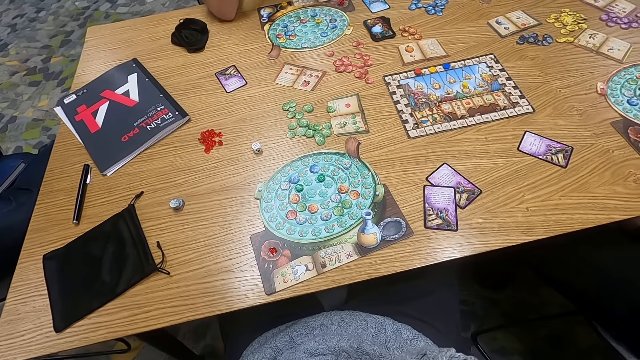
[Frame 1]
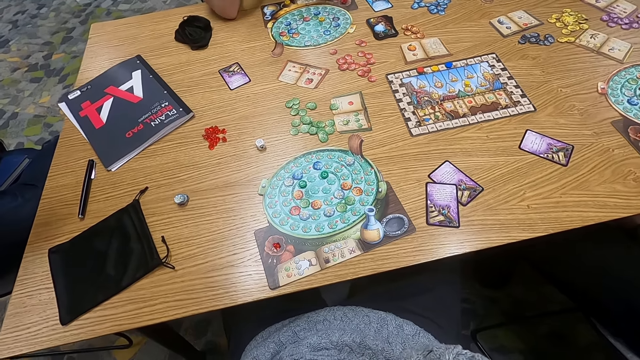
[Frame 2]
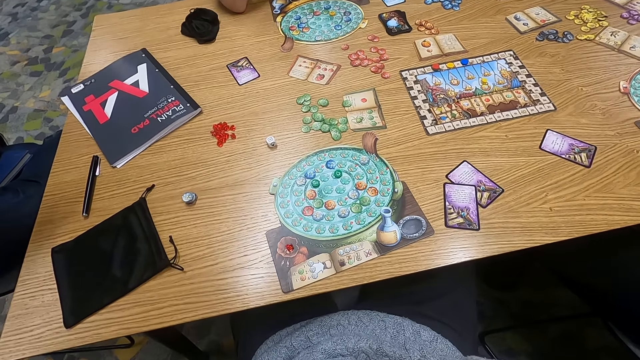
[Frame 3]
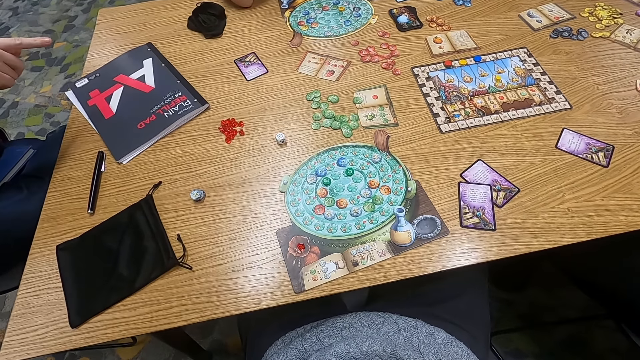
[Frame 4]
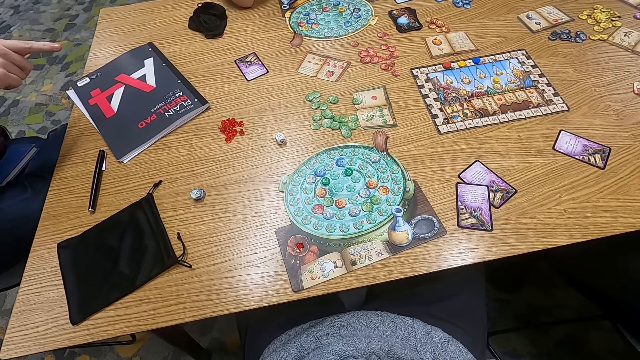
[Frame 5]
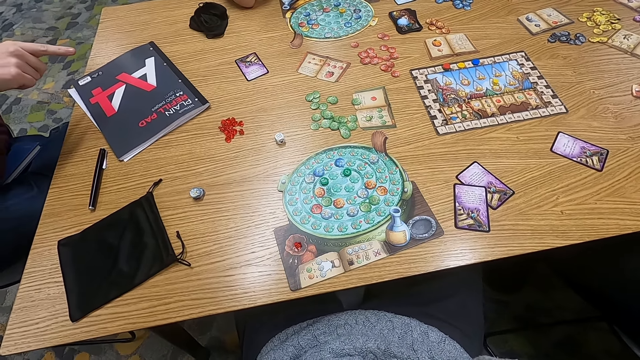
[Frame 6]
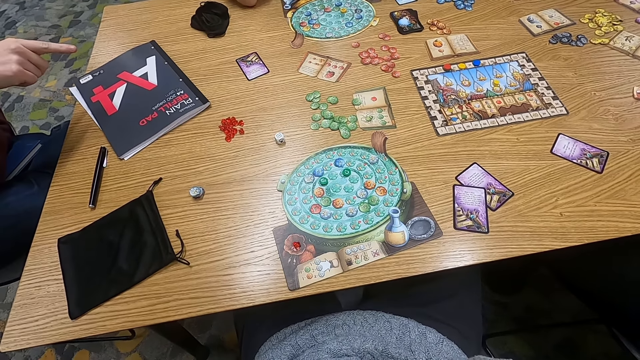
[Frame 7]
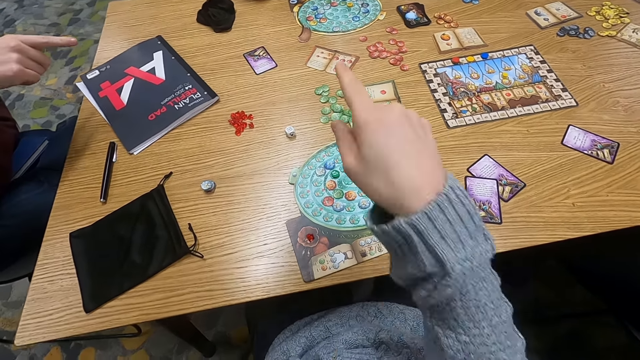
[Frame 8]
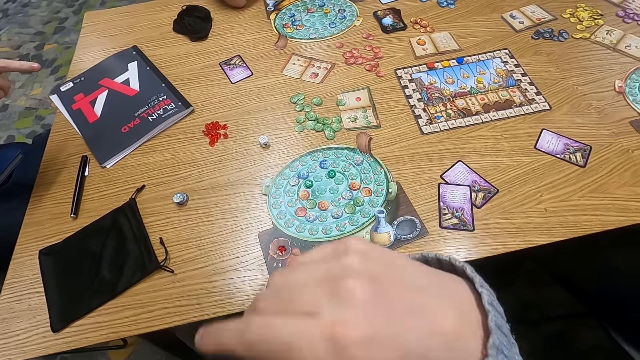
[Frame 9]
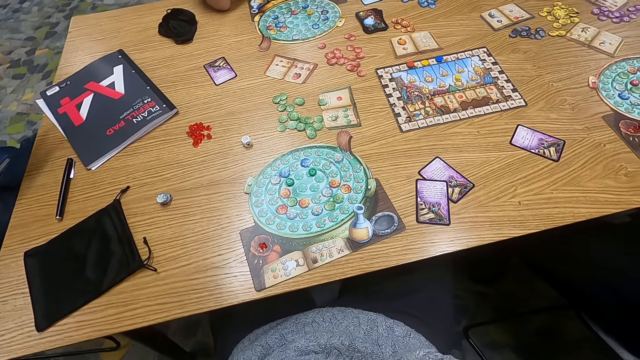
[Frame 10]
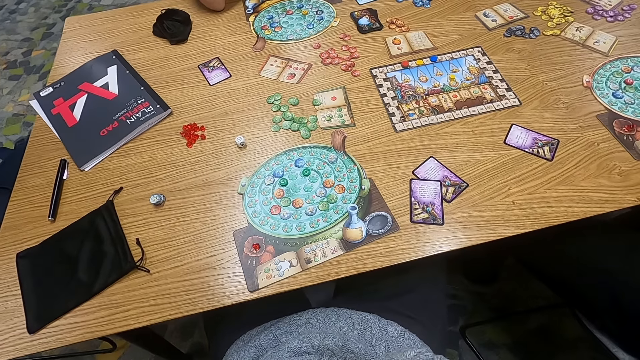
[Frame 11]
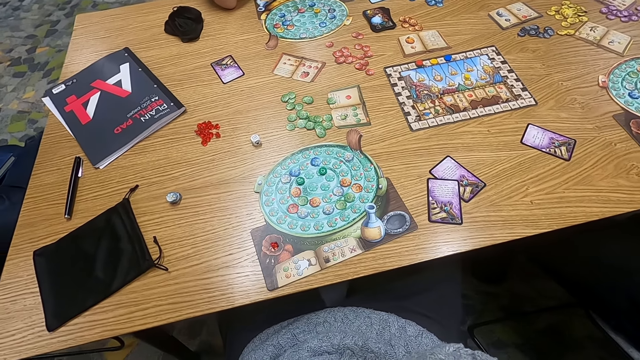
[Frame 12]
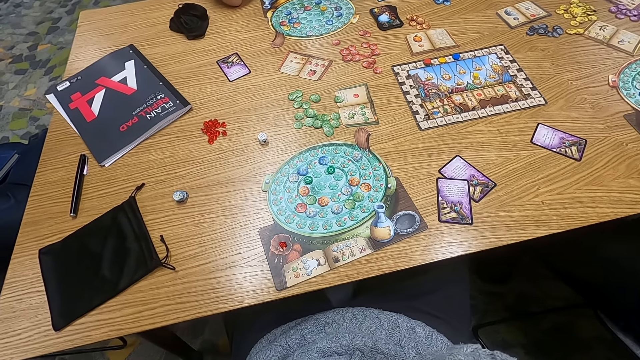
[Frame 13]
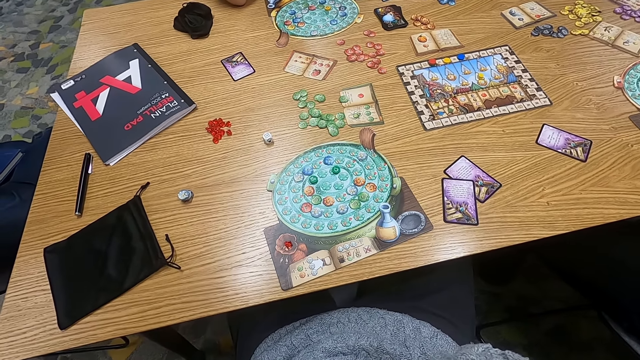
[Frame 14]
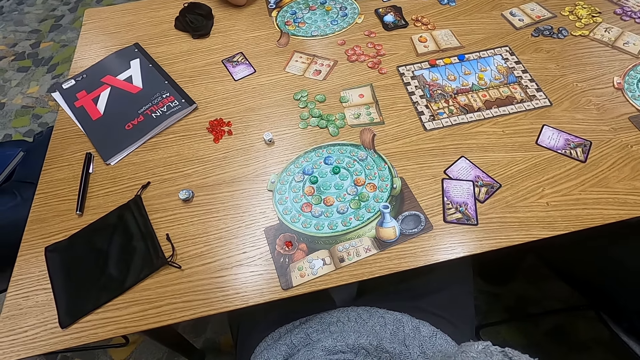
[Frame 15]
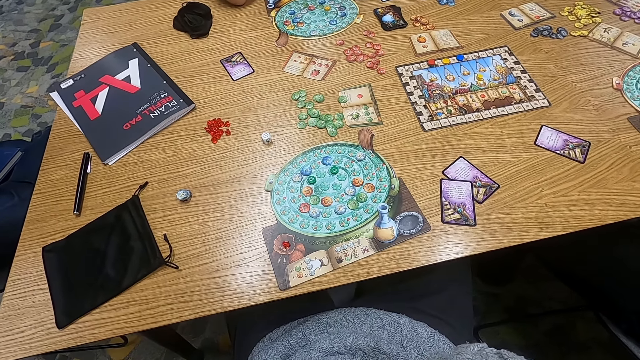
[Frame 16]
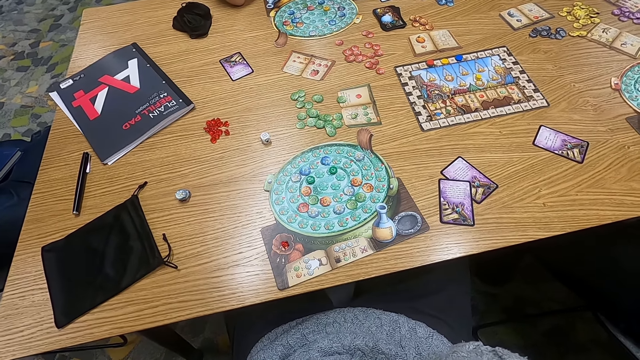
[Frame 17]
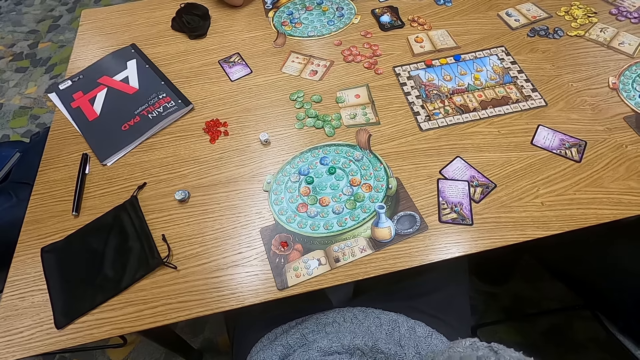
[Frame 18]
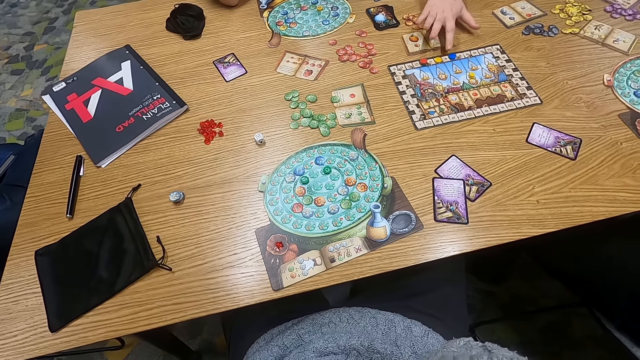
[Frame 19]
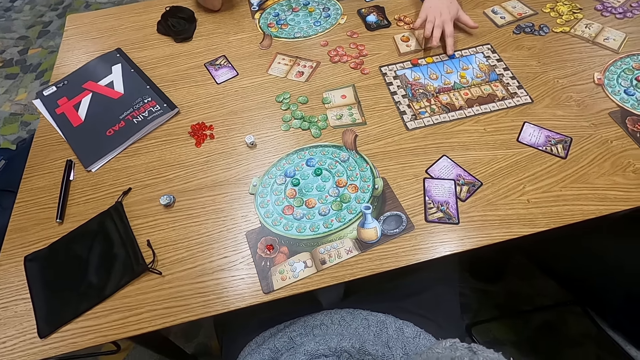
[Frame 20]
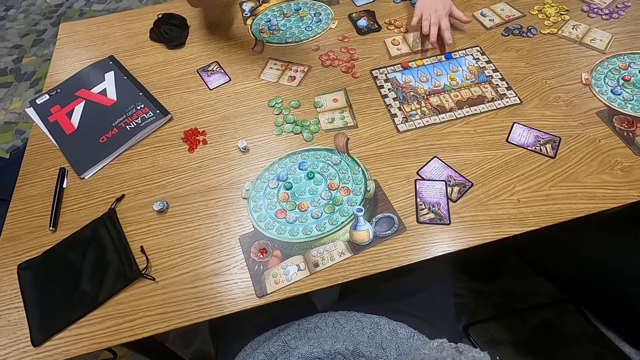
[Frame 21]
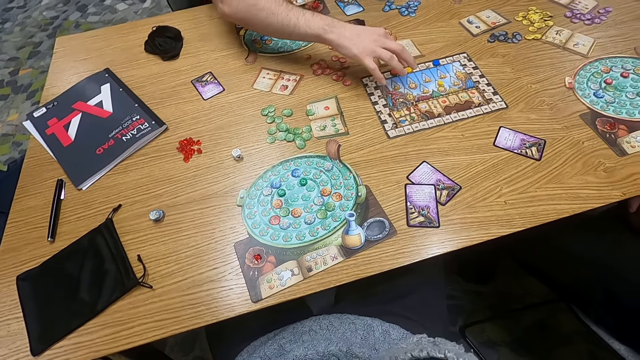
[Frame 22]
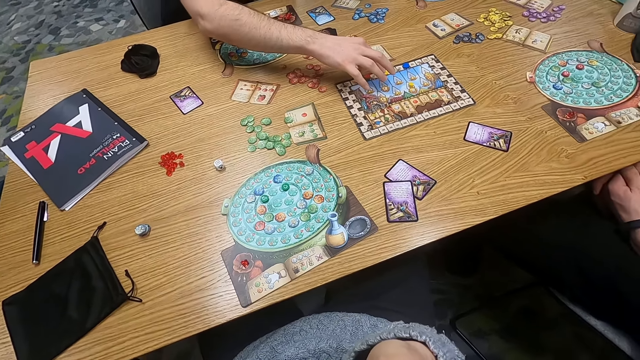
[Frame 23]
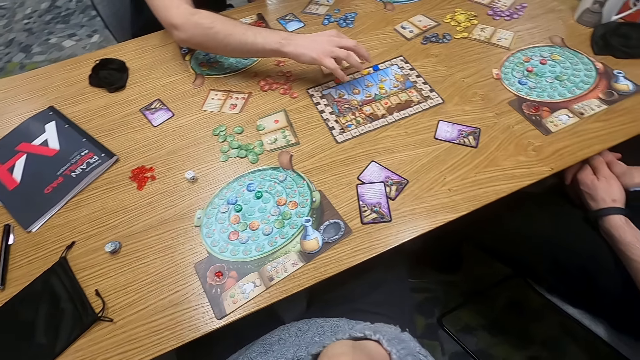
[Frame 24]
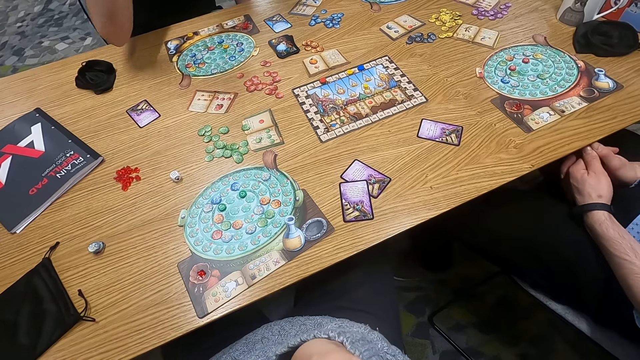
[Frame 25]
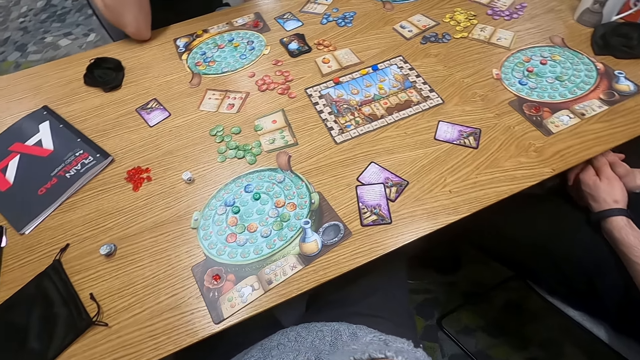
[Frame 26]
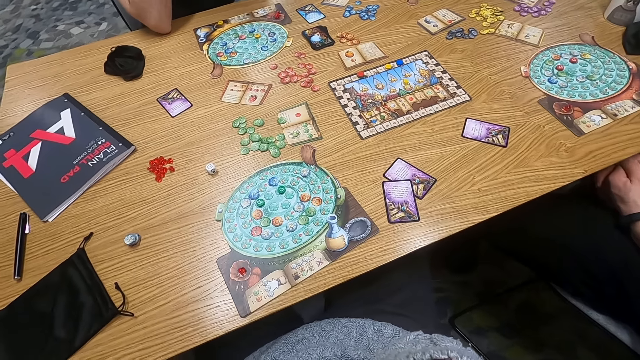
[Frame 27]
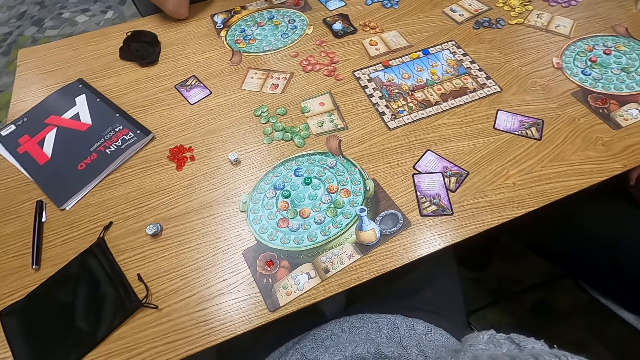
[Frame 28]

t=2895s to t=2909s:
A man points at something. The camera wearer points at something. A person holds a dice on the table. A woman points at something. Another man holds the dice on the table and touches something.

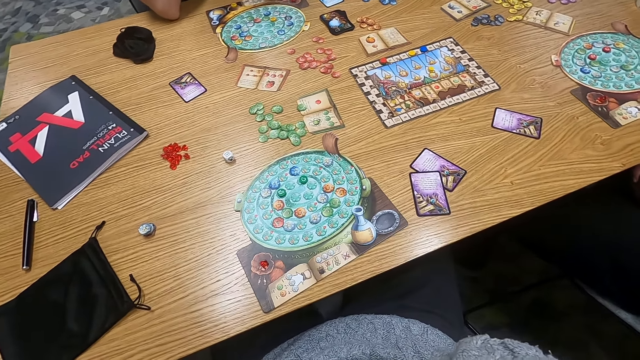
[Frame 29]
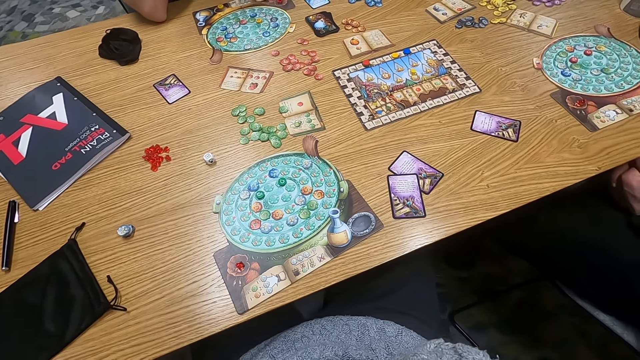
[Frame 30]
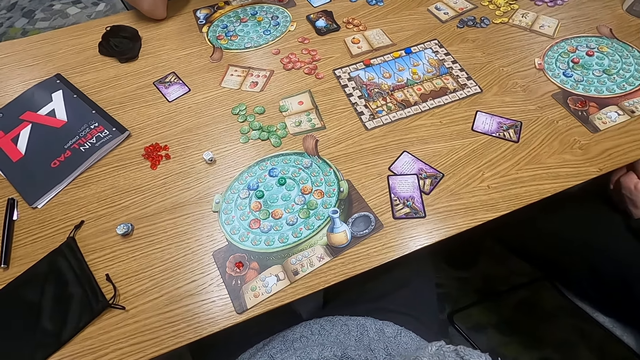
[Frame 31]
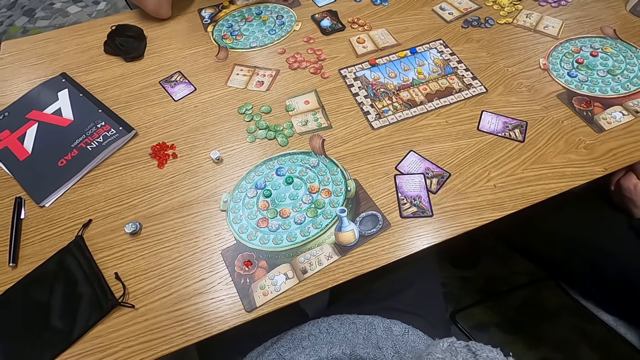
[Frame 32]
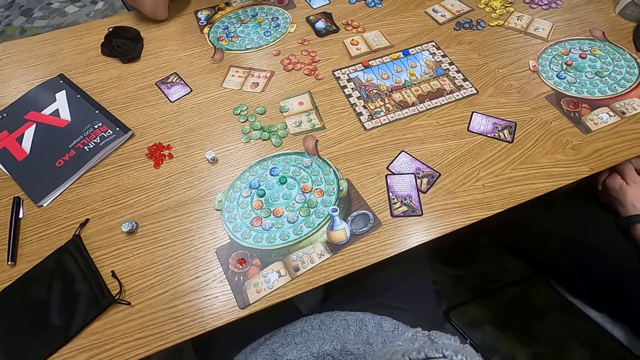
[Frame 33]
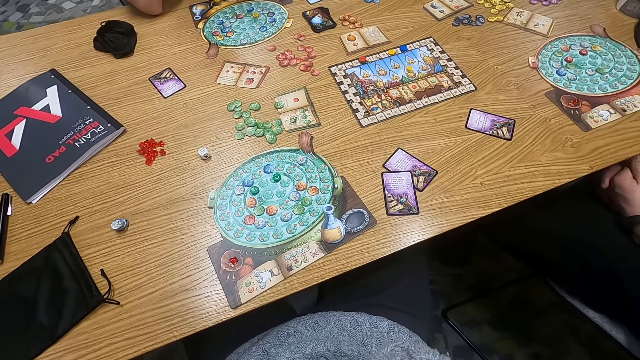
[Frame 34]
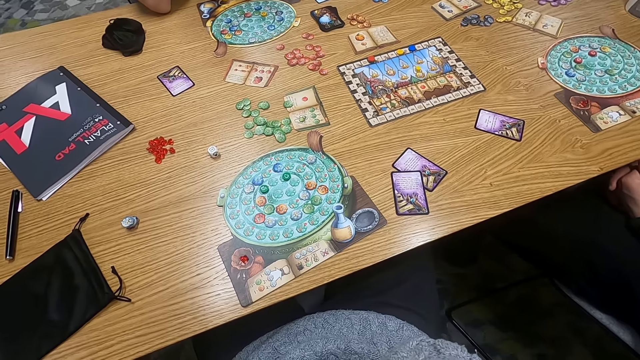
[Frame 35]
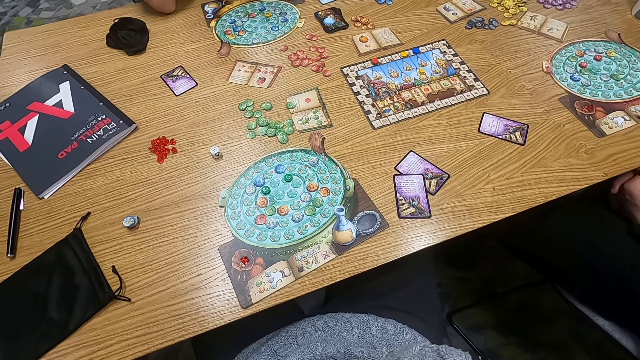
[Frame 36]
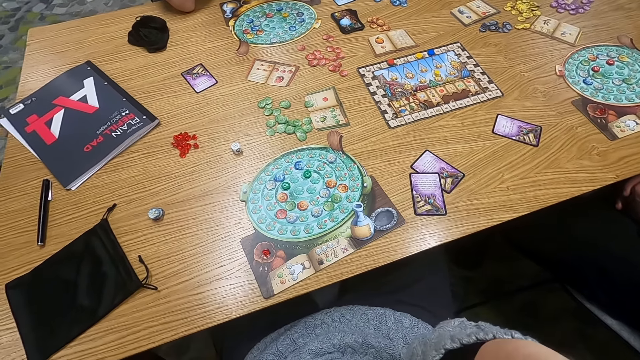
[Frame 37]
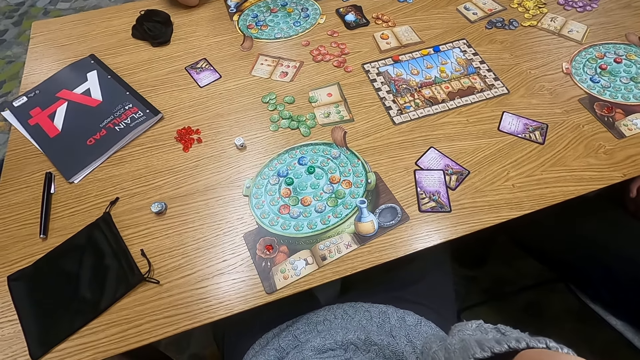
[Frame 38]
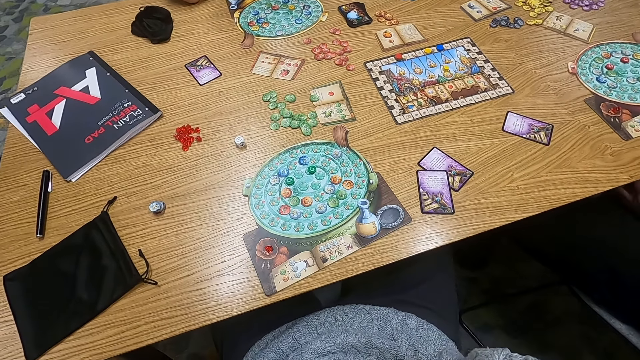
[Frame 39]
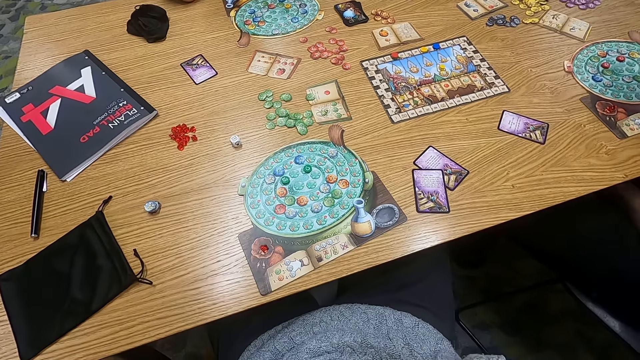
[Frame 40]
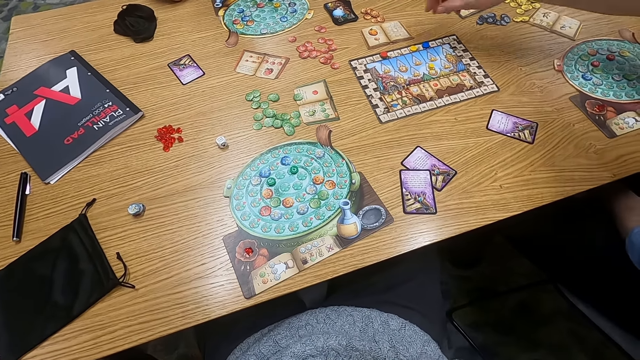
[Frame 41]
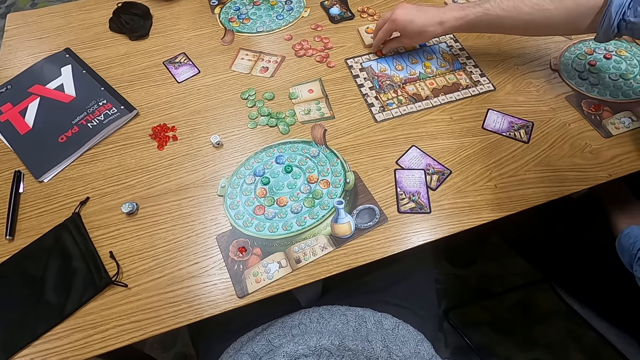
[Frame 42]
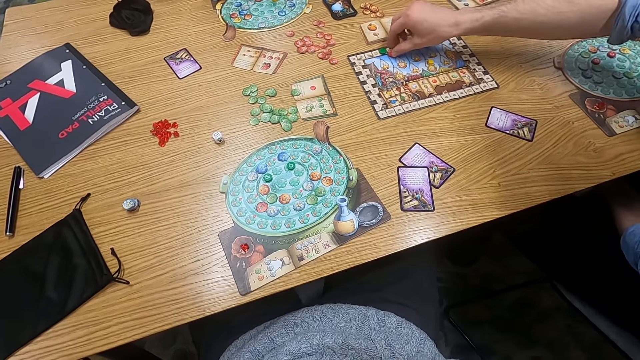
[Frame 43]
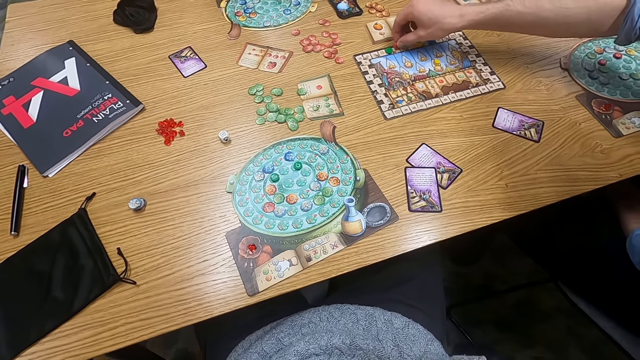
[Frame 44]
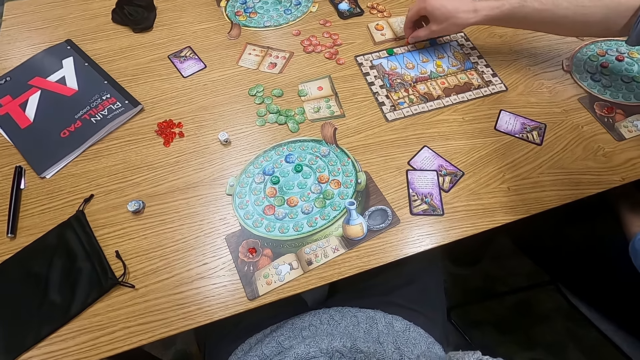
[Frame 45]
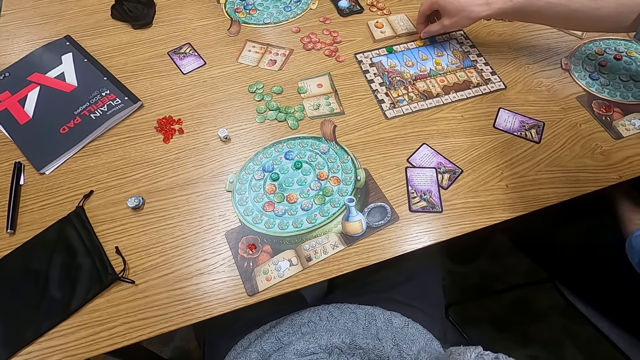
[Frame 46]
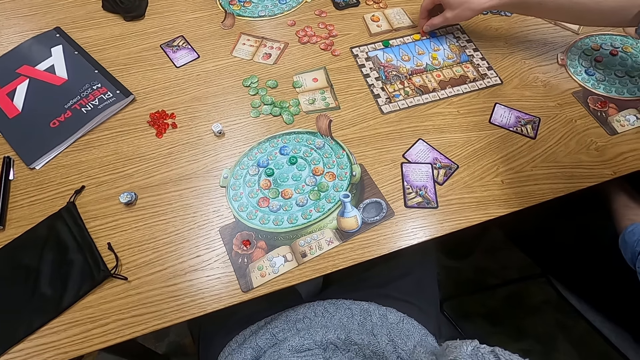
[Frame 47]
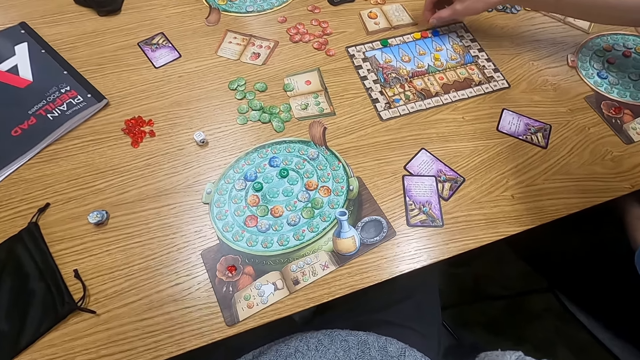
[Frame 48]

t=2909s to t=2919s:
The camera wearer stares at something. A person plays dice.
